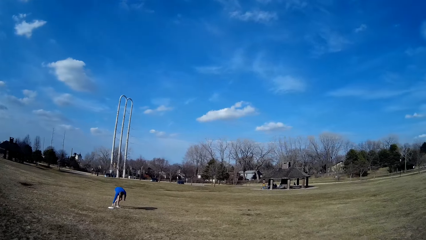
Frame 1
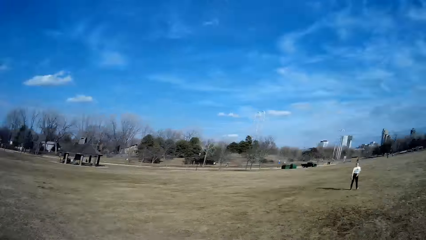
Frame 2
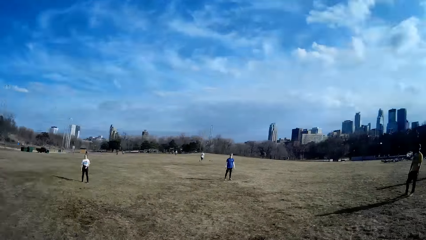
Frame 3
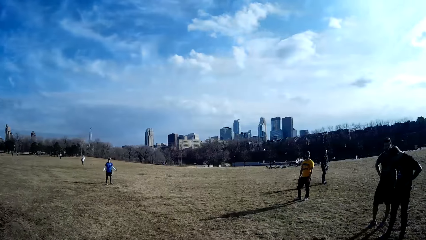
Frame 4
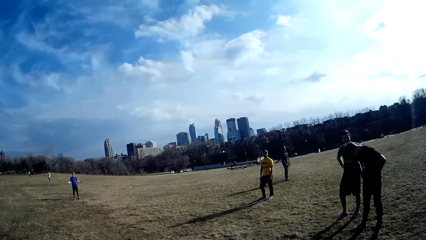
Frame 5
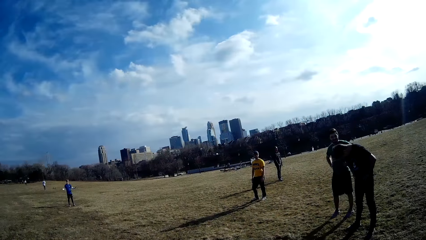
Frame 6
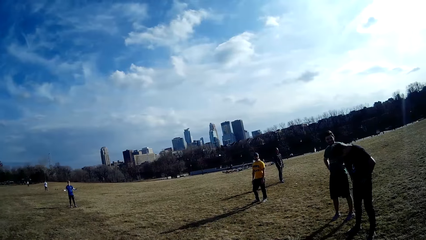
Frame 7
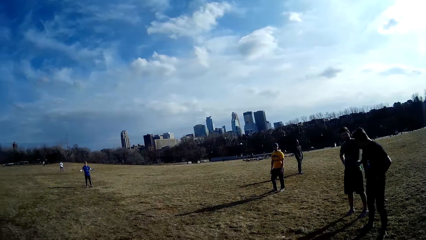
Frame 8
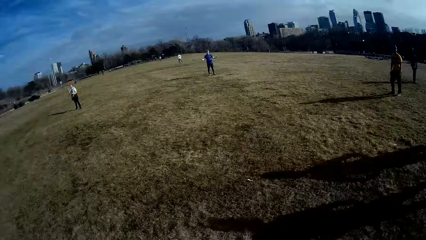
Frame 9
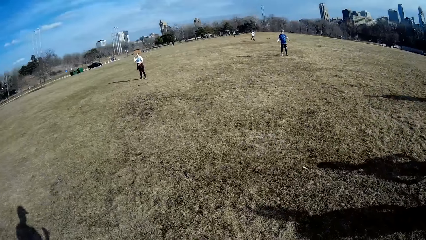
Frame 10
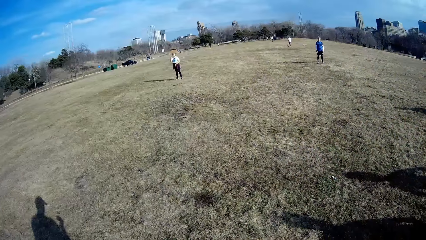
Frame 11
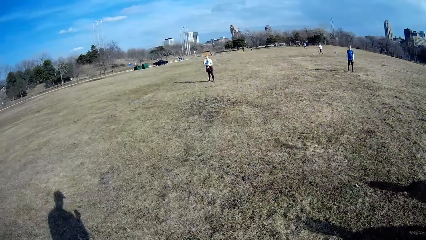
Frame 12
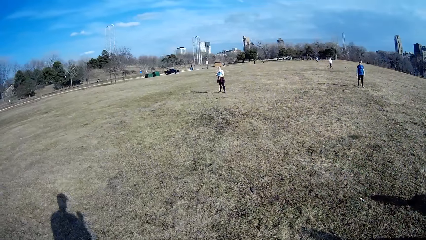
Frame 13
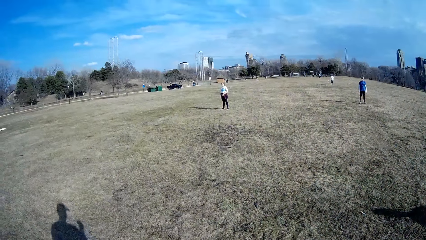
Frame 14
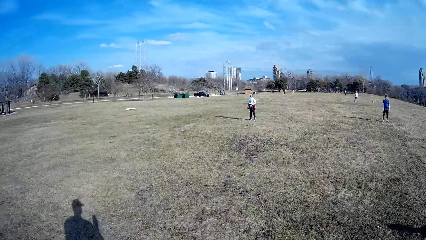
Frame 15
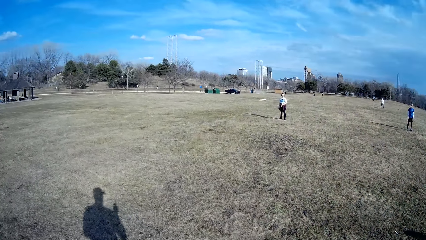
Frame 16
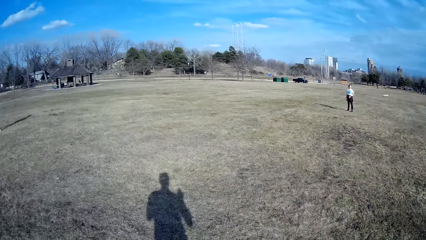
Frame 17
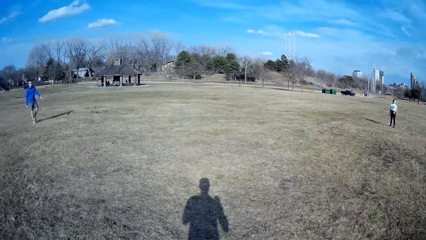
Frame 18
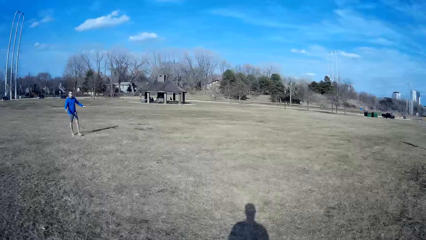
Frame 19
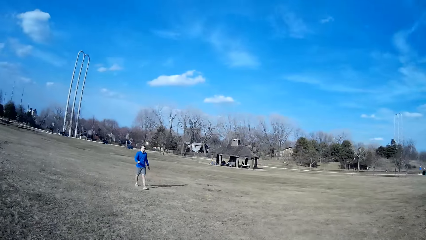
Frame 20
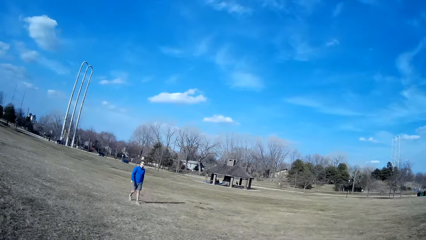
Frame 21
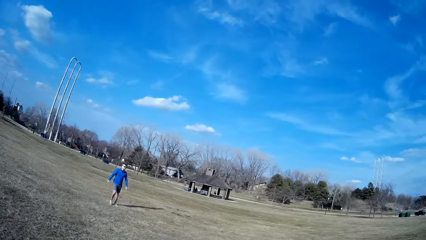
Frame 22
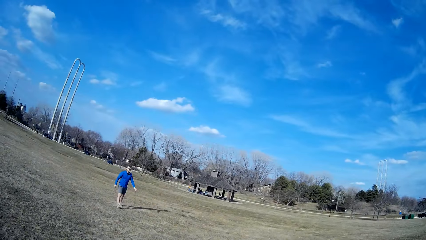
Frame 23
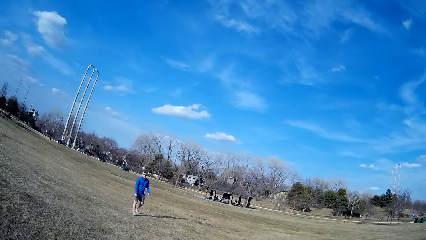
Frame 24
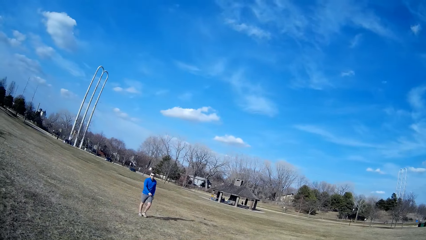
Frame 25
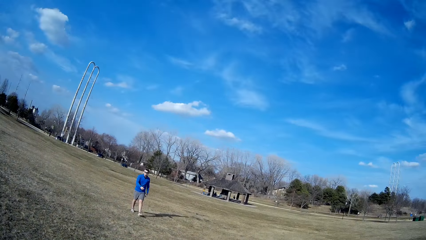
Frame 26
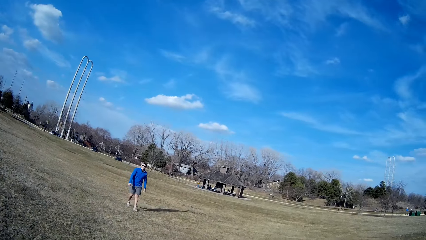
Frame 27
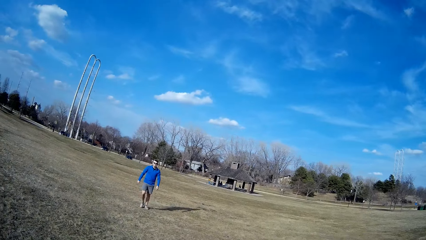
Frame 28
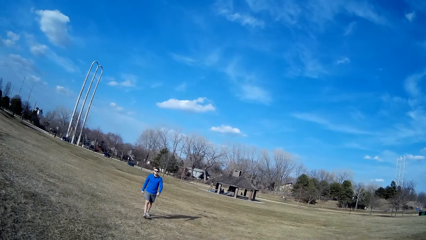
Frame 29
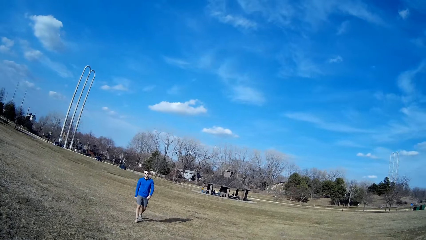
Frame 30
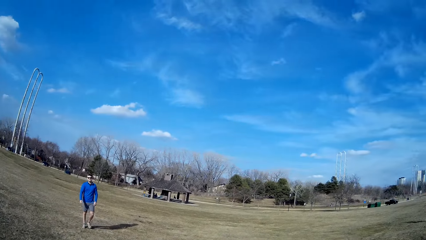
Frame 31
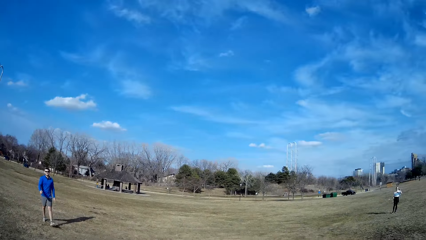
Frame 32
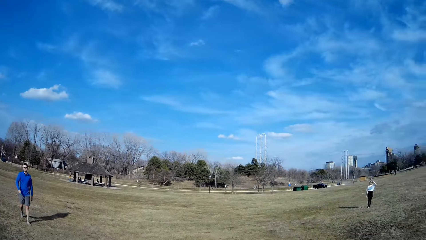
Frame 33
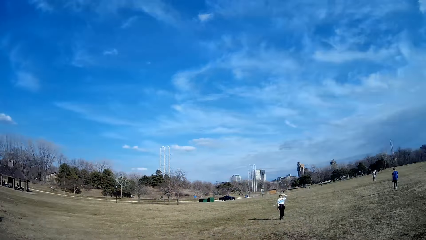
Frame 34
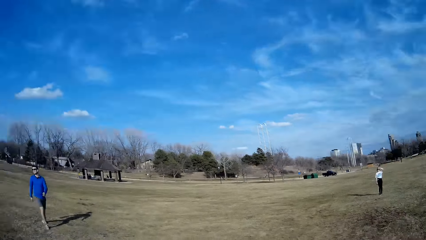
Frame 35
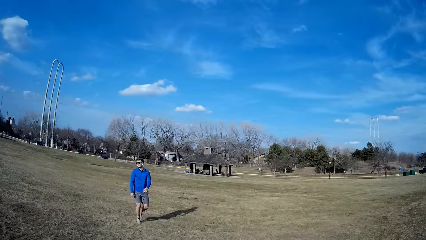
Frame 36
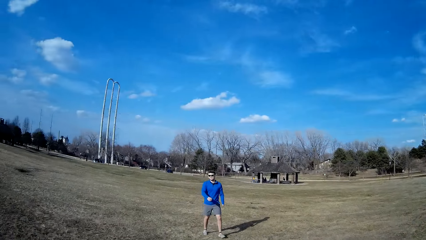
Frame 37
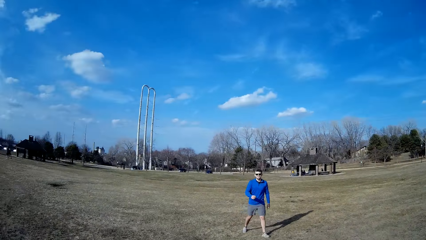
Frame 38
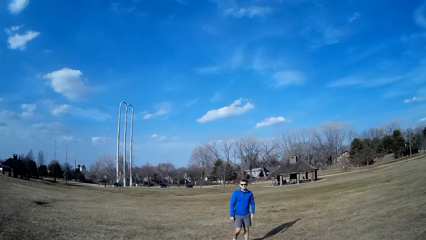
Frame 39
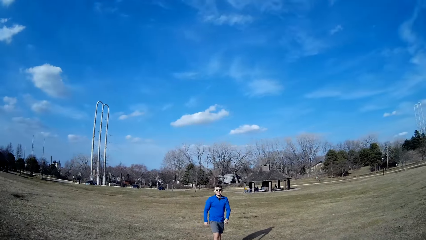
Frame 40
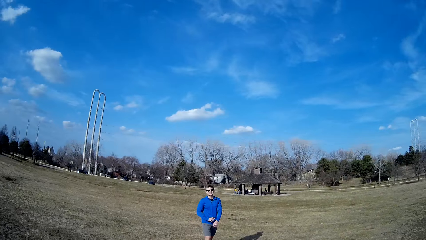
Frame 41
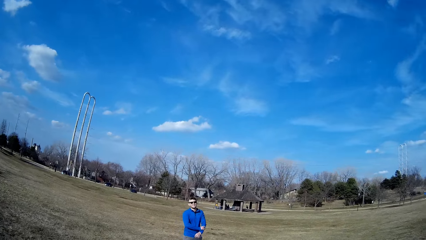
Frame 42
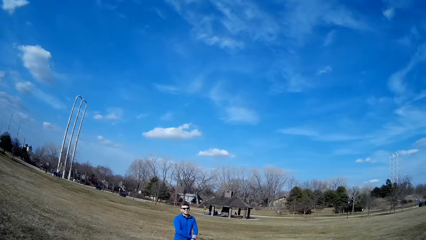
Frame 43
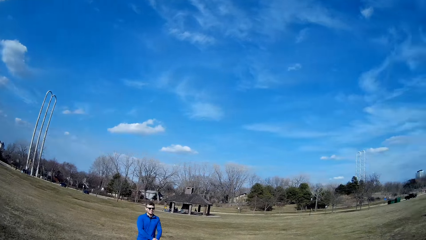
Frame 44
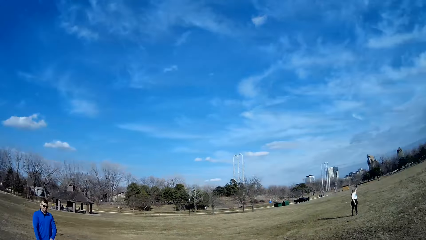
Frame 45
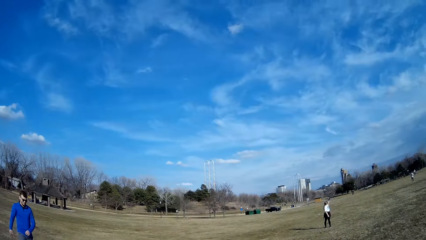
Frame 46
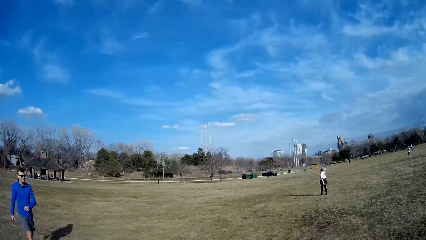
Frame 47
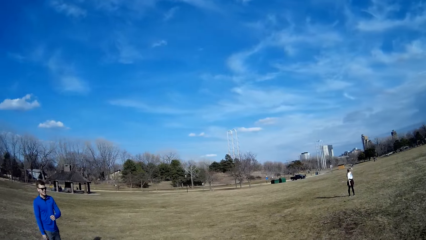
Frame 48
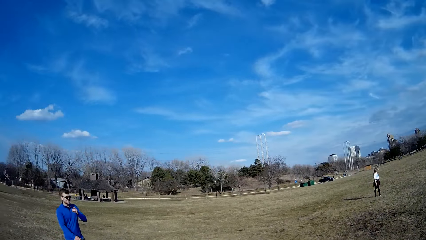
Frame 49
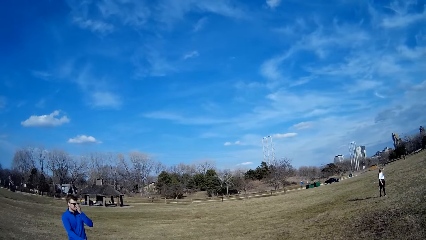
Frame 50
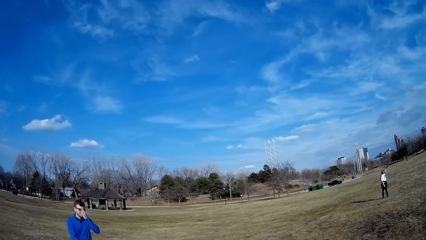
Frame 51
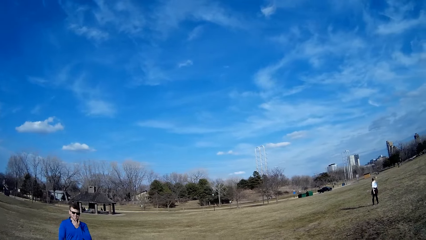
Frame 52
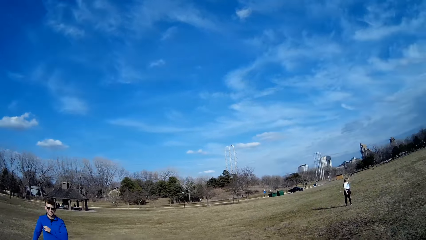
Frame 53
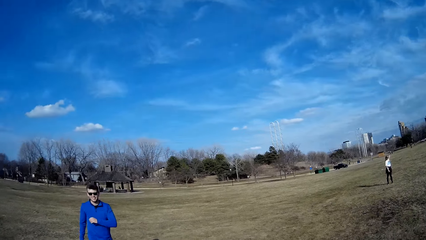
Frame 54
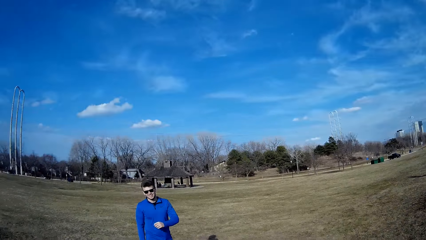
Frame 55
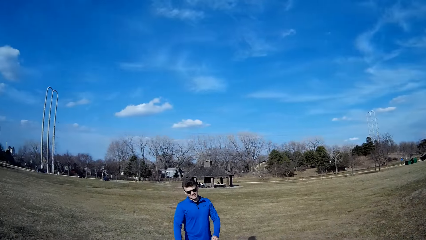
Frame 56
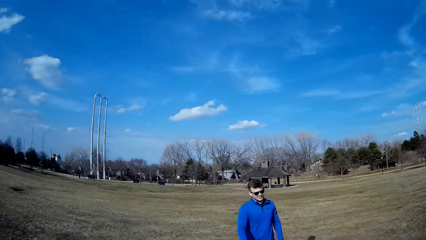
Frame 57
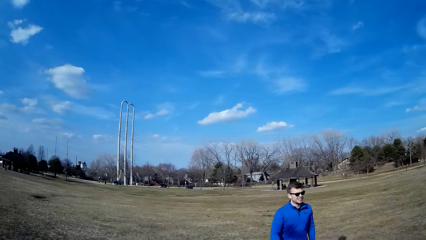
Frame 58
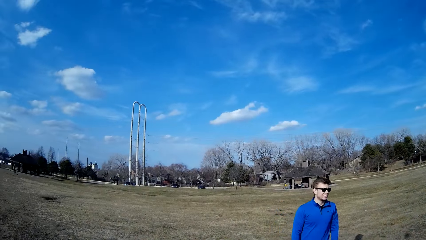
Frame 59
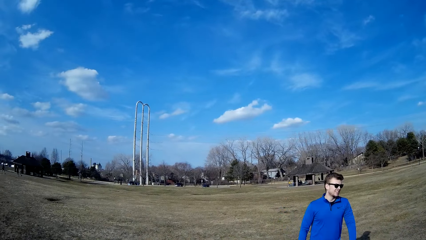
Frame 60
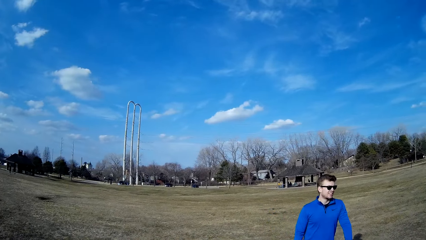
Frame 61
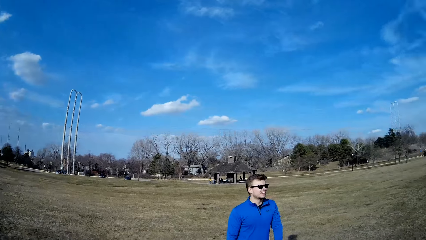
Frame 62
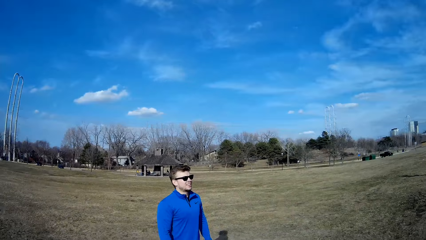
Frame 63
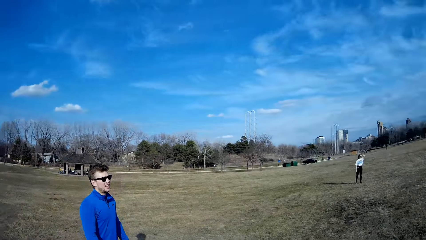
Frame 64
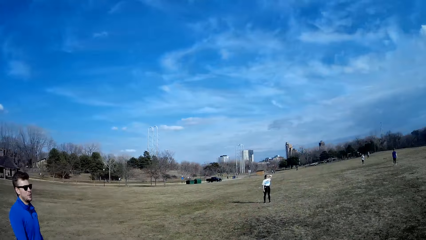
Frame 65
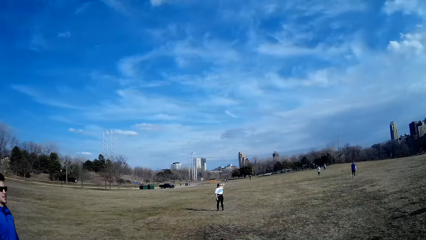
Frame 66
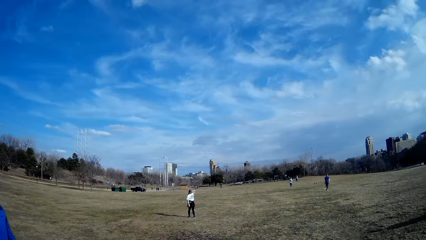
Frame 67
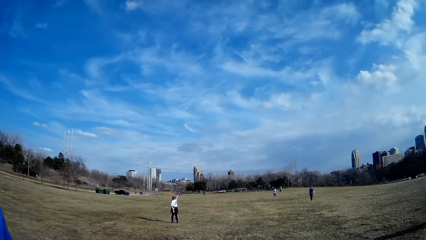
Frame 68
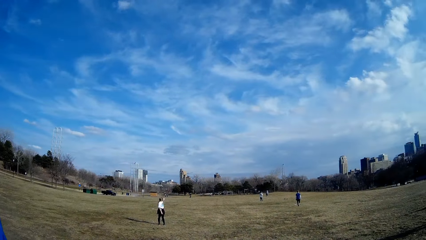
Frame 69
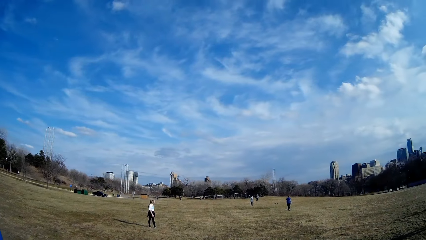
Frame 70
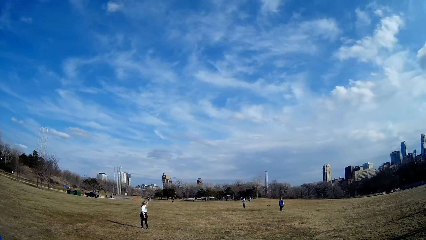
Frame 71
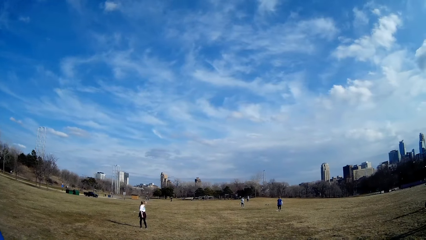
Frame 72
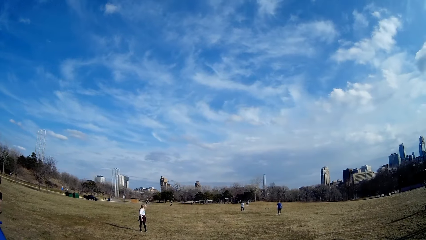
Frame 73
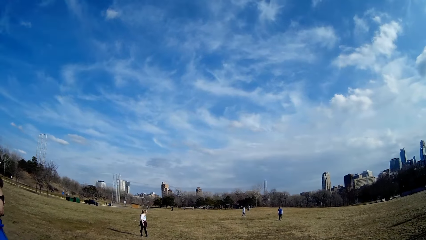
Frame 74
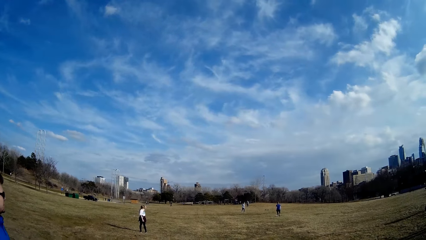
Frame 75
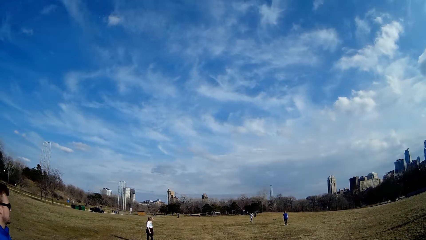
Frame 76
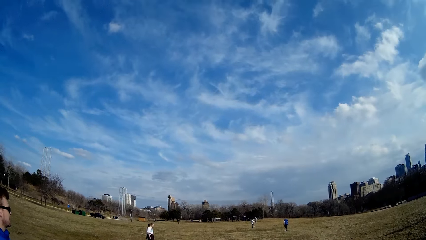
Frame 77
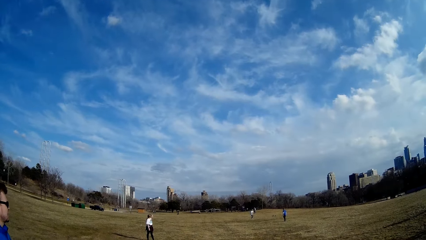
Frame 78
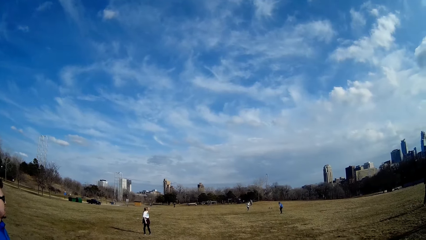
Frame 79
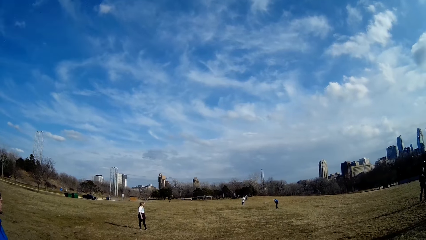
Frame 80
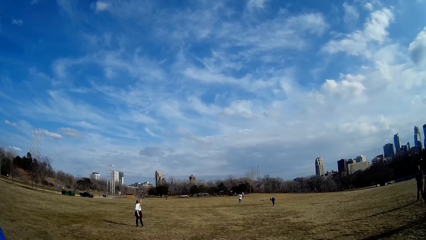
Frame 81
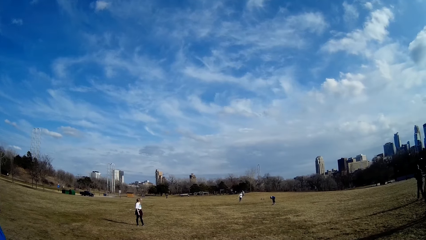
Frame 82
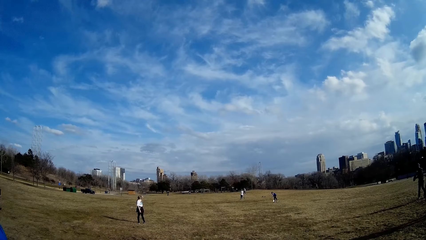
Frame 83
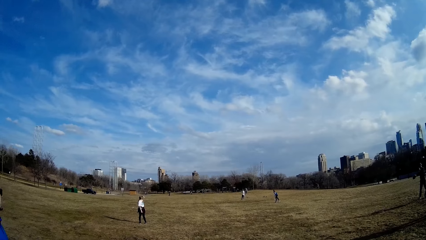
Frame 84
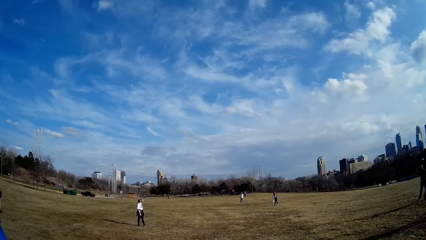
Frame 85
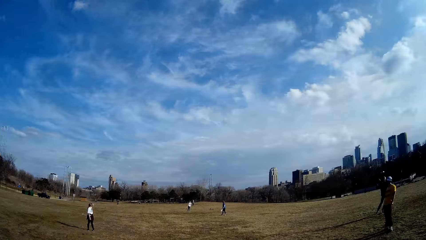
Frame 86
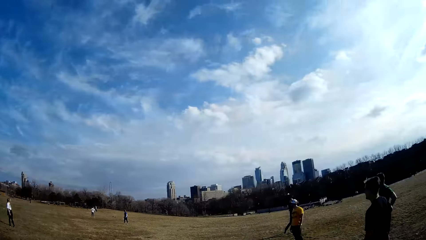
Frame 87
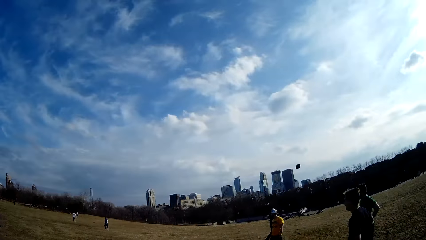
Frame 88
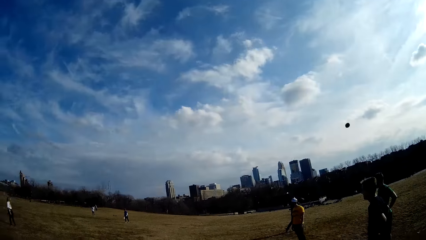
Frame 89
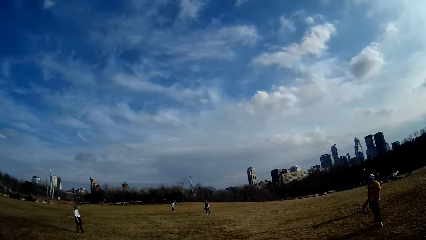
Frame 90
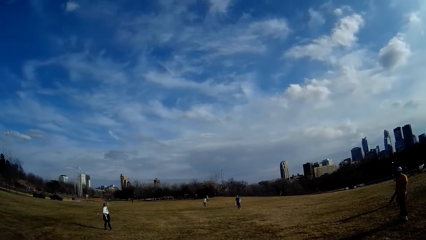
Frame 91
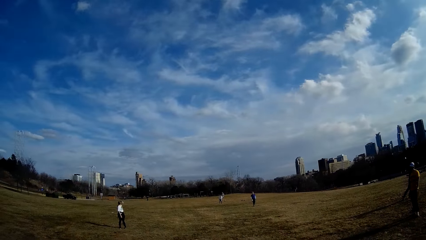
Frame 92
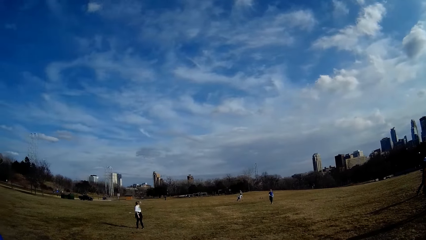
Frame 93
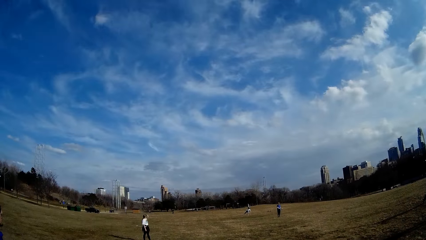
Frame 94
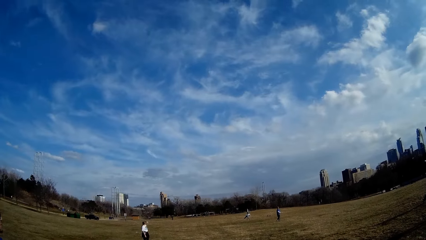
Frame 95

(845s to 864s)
The camera wearer throws the flying plate. A man walks back in the field. The woman shields her eyes with her left hand. The camera wearer looks around the field. Another man hits a cricket ball with a bat. A third man picks up the flying plate from the ground.
